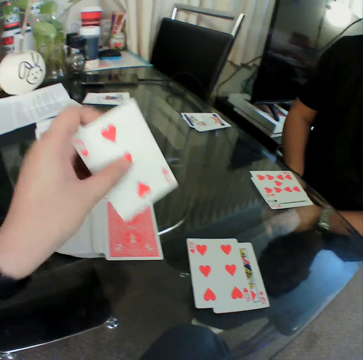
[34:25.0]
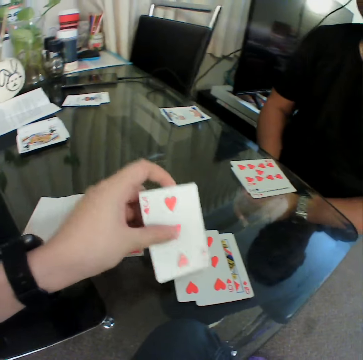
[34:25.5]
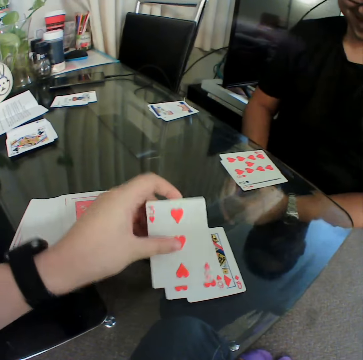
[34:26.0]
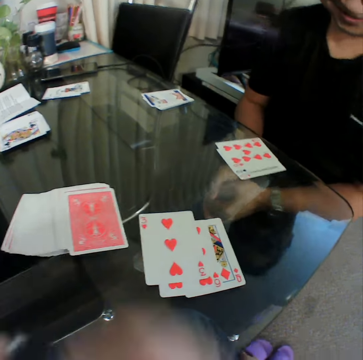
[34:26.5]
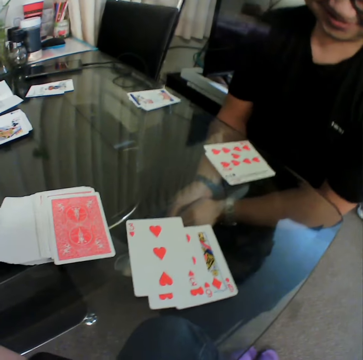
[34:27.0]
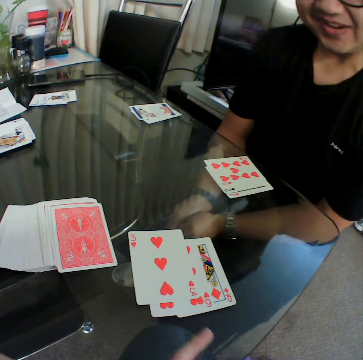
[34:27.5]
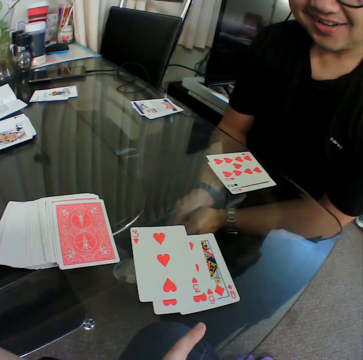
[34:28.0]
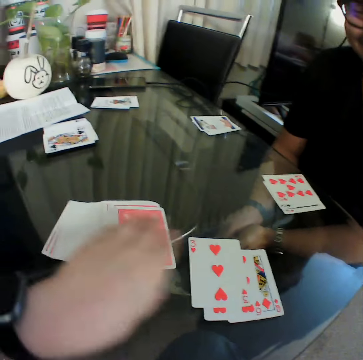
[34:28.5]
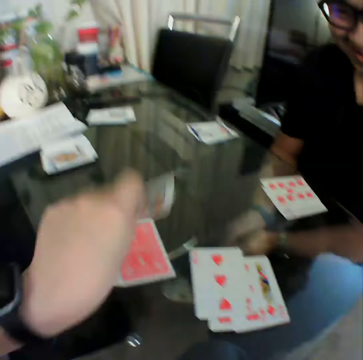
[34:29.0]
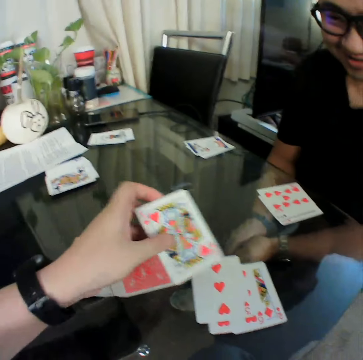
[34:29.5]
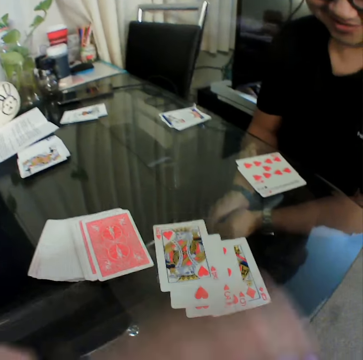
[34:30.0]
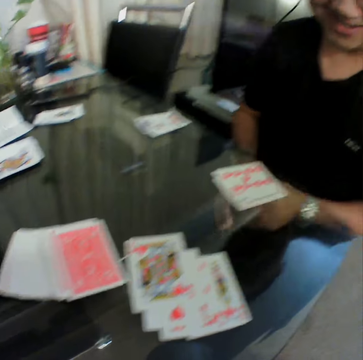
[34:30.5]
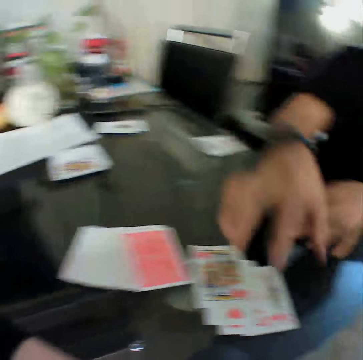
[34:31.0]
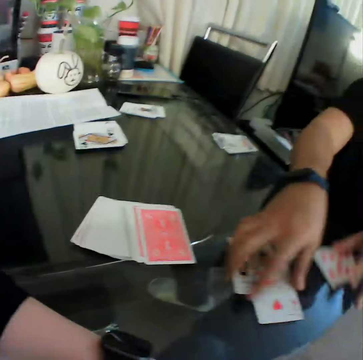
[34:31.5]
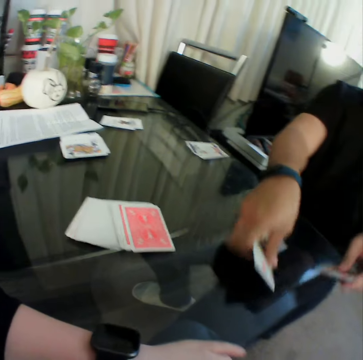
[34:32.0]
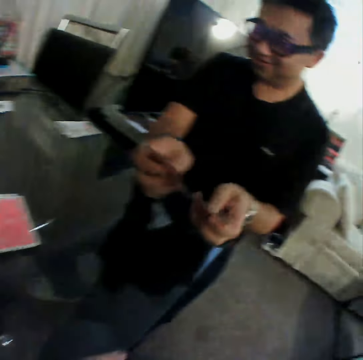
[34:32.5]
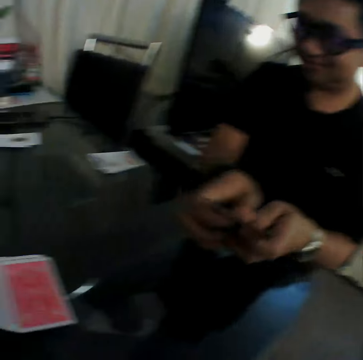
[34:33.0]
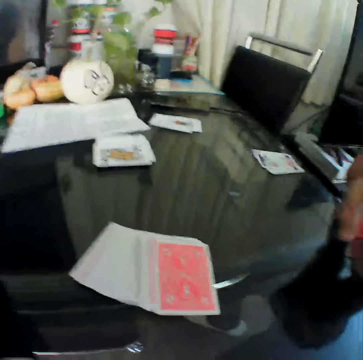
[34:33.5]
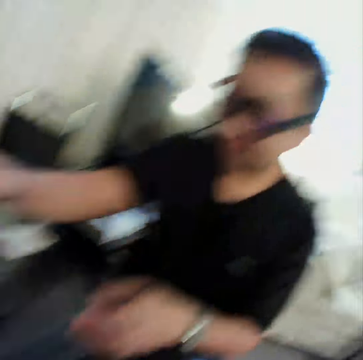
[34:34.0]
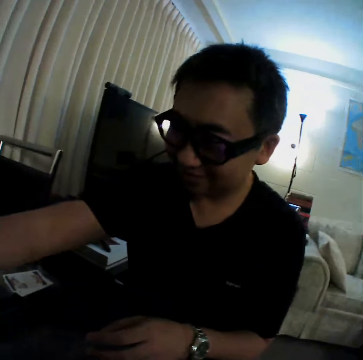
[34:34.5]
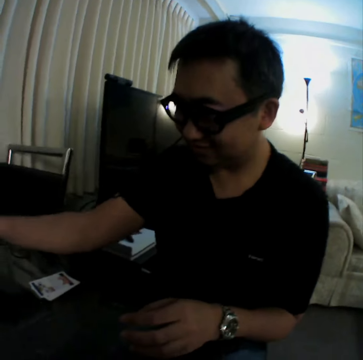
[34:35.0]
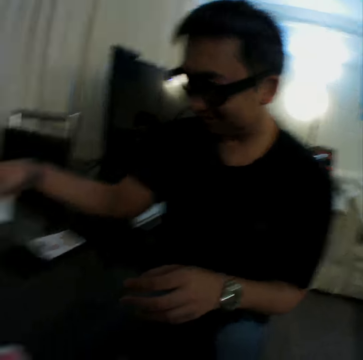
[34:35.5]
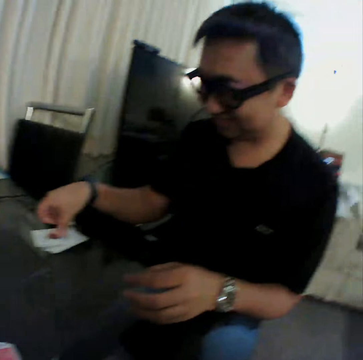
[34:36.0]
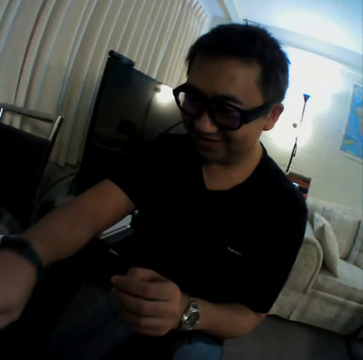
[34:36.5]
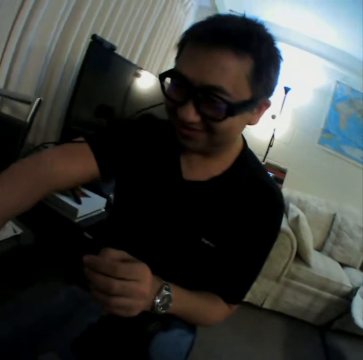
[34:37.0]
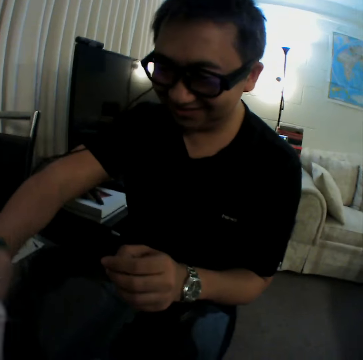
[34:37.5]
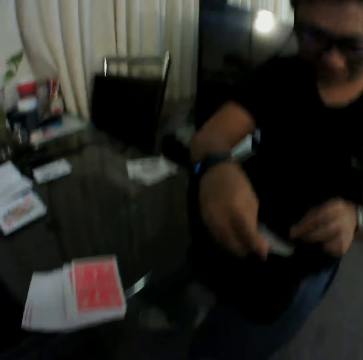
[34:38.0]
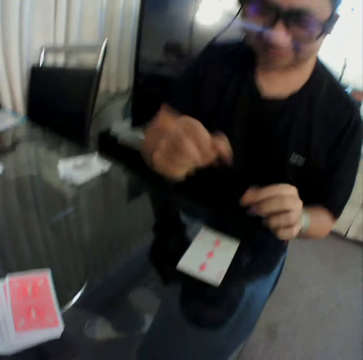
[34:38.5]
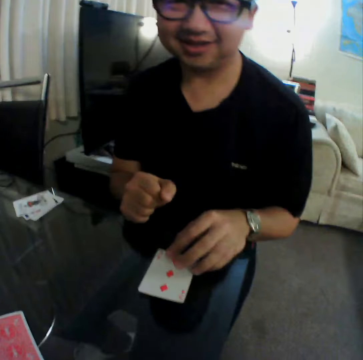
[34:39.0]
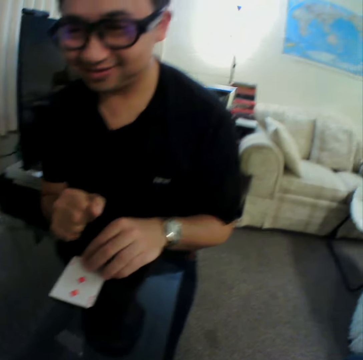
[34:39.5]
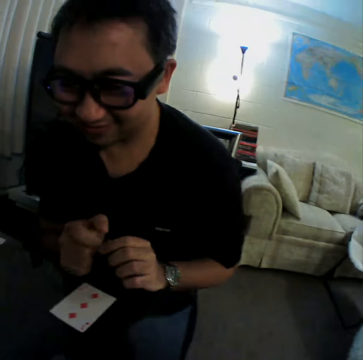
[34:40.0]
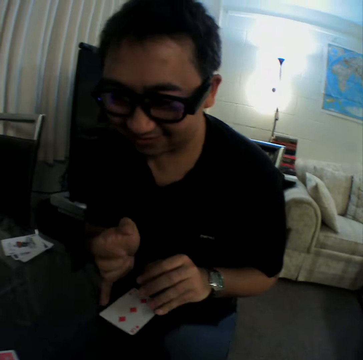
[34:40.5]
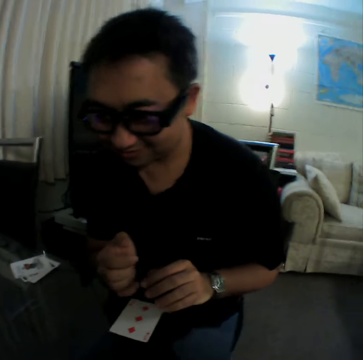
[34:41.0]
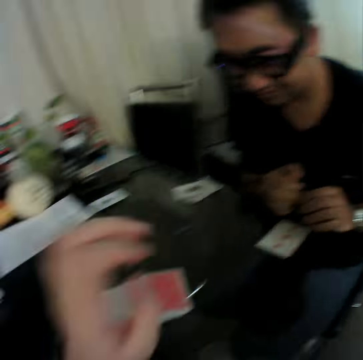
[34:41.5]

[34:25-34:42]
The camera wearer checks the card. He places the card in his left hand on the table. He picks up a card from the deck on the table with his left hand. He checks the card. He places the card in his left hand on the table. A man packs the cards on the table with his hands. He holds the cards with both hands. He pulls his hand off the card. He puts the cards on the table. He holds a card. He places the card in his right hand on the table. He picks up a card. He places the card in his right hand on the table.

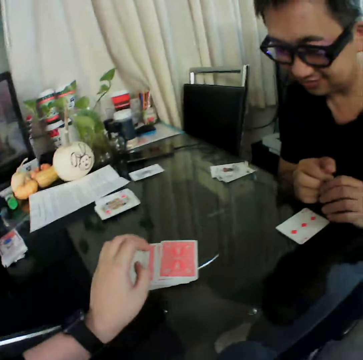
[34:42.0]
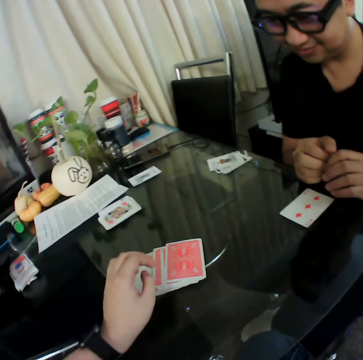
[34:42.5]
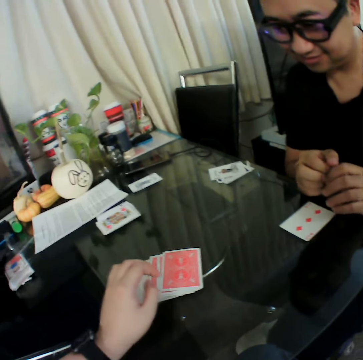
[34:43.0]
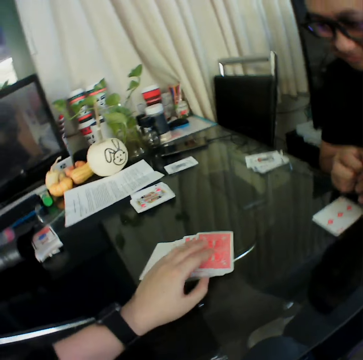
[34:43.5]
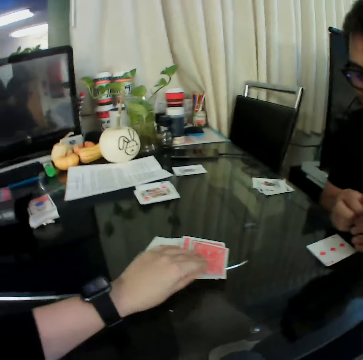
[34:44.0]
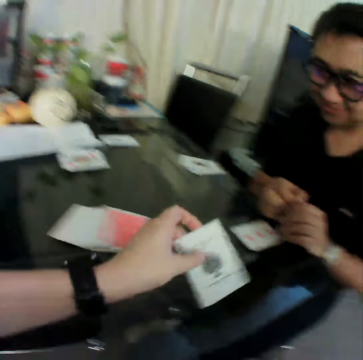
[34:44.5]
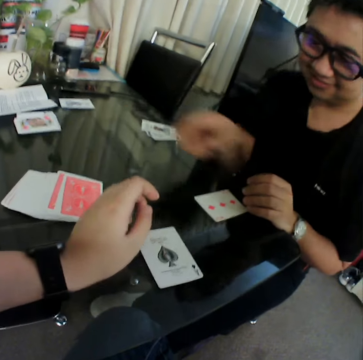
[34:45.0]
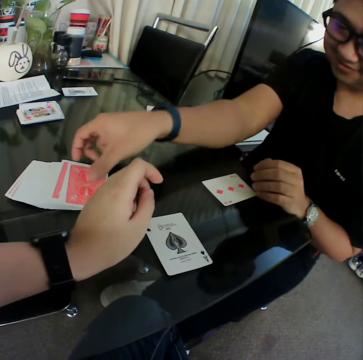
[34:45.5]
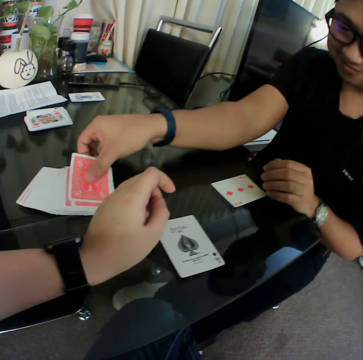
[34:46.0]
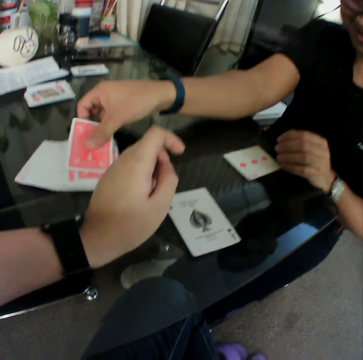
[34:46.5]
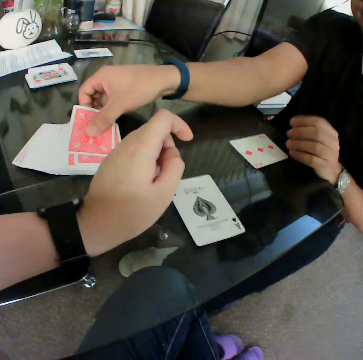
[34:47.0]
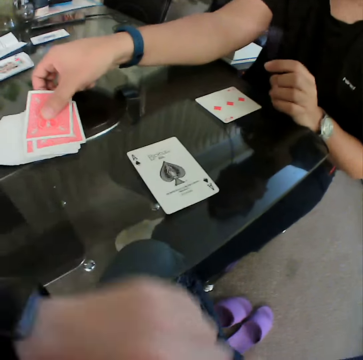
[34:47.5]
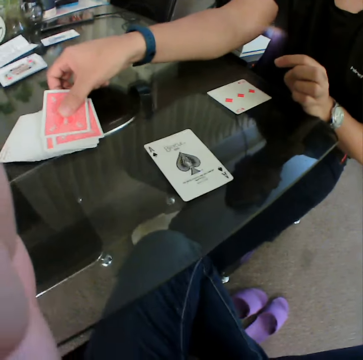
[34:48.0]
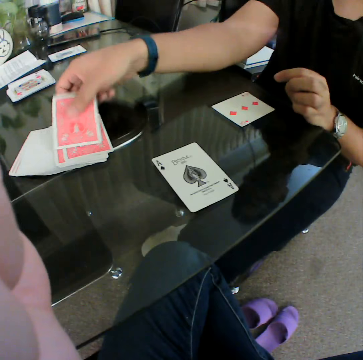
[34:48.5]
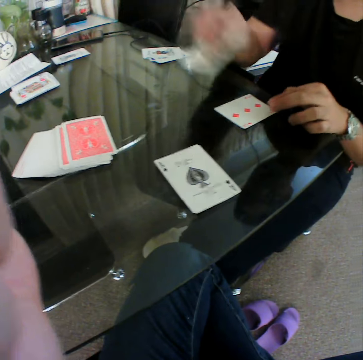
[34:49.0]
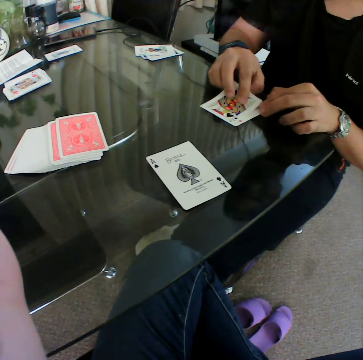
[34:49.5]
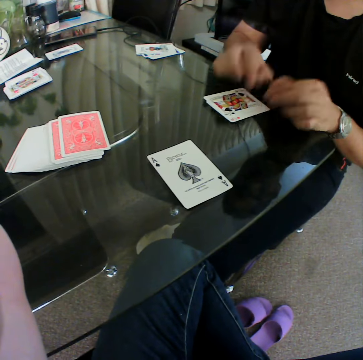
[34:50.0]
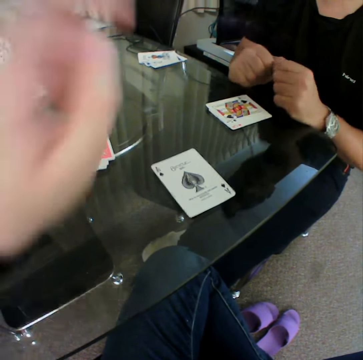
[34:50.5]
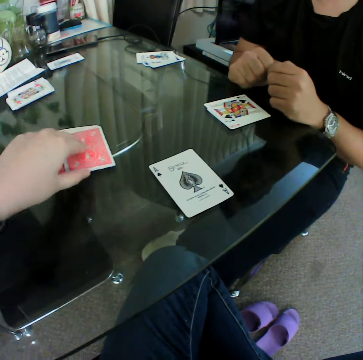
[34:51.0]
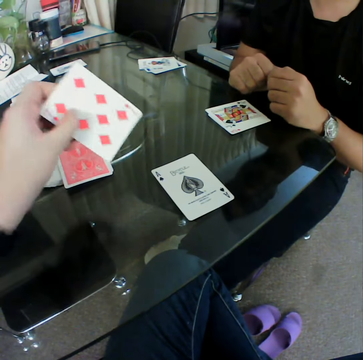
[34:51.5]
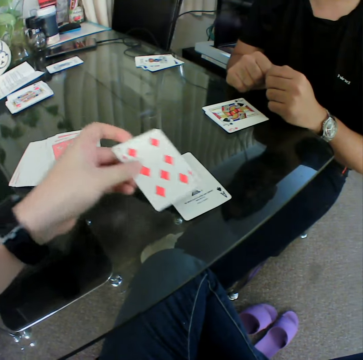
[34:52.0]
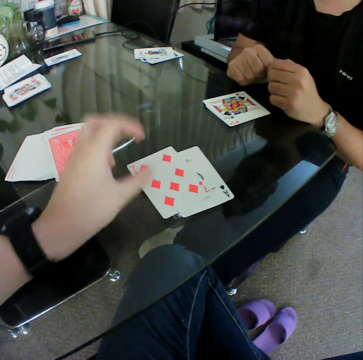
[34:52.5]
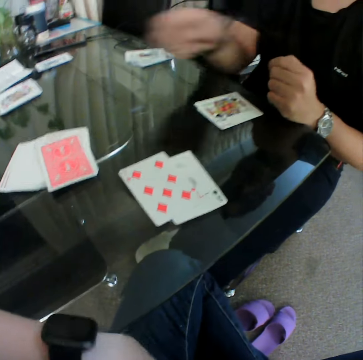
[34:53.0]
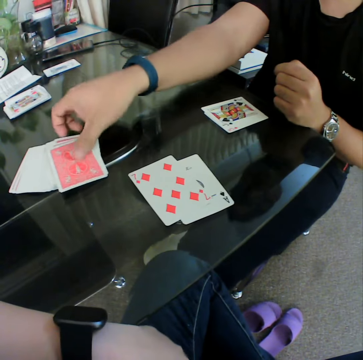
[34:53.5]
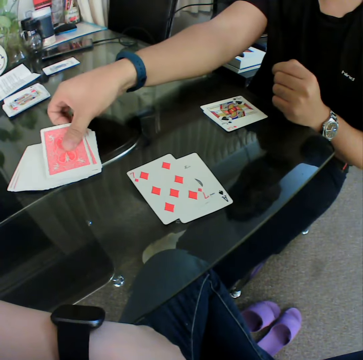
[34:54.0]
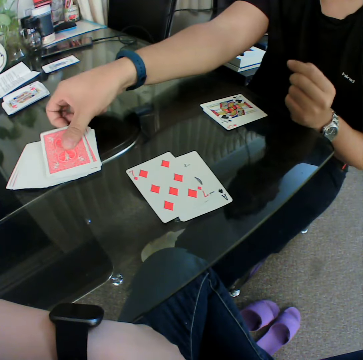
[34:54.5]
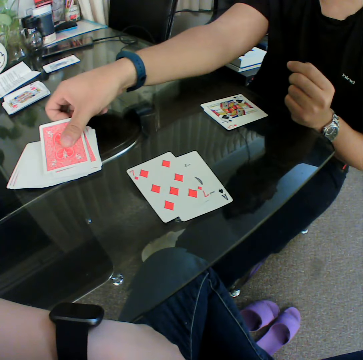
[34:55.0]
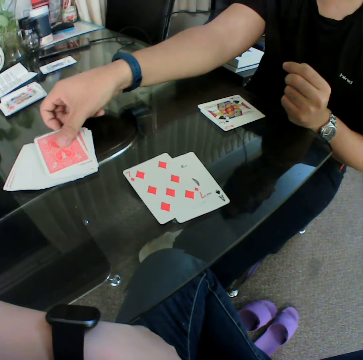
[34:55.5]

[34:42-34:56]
The camera wearer picks up a card from the deck on the table with his left hand. He places the card in his left hand on the table. A man picks up a card from the deck of cards on the table with his right hand. The camera wearer adjusts the camera. The man places the card in his right hand on the table. The camera wearer picks up a card from the deck on the table with his left hand. He checks the card. He places the card in his left hand on the table. The man picks up a card from the deck of cards on the table with his right hand.

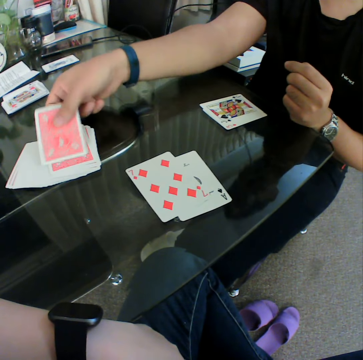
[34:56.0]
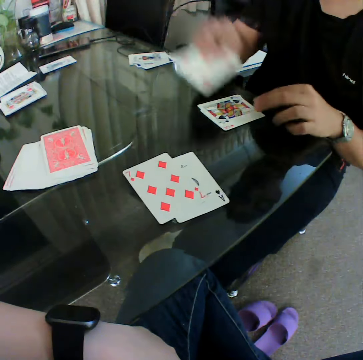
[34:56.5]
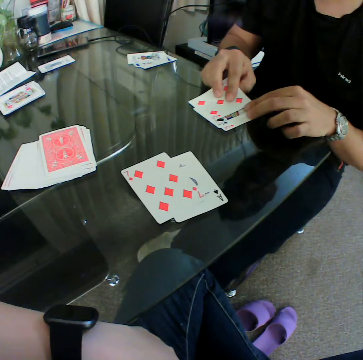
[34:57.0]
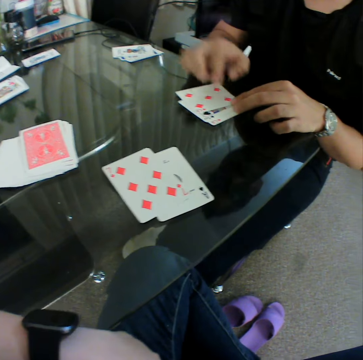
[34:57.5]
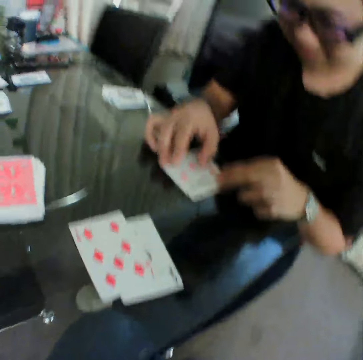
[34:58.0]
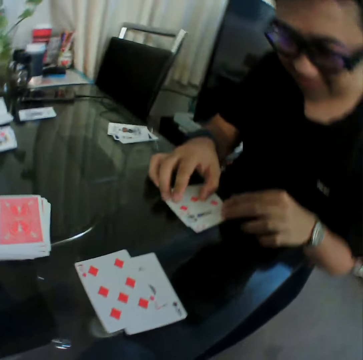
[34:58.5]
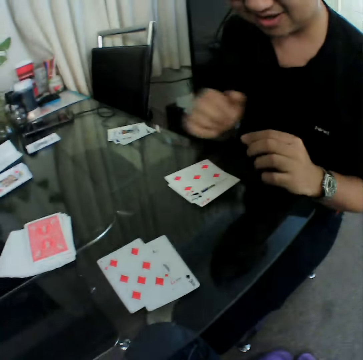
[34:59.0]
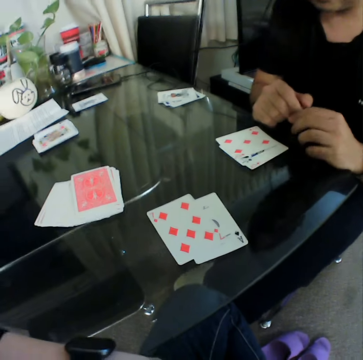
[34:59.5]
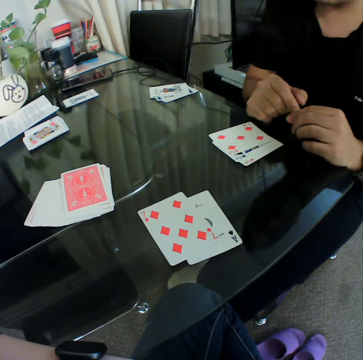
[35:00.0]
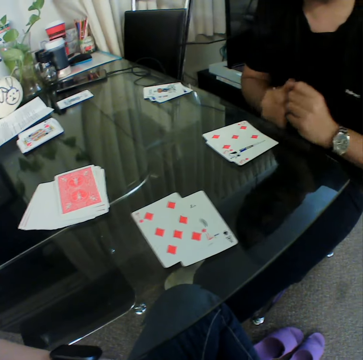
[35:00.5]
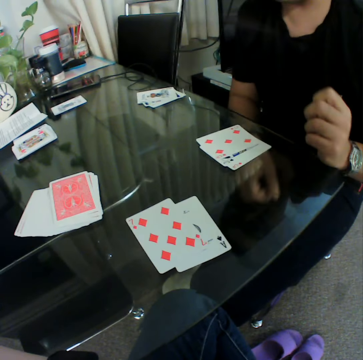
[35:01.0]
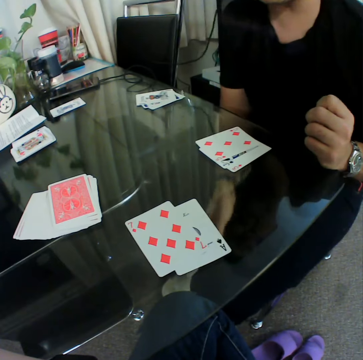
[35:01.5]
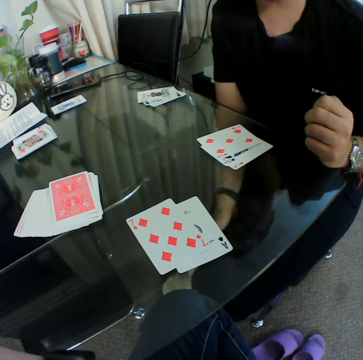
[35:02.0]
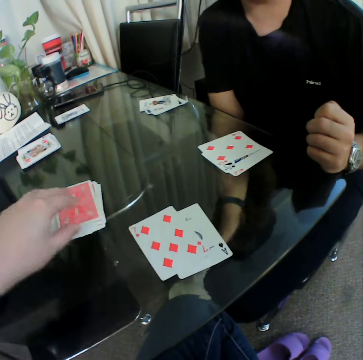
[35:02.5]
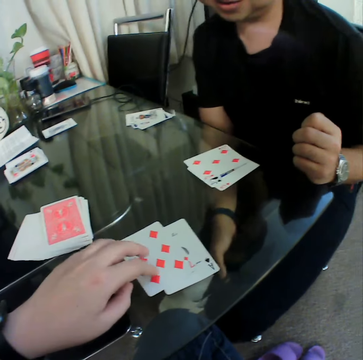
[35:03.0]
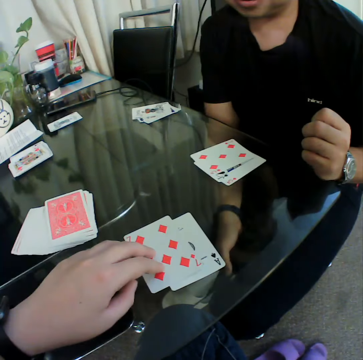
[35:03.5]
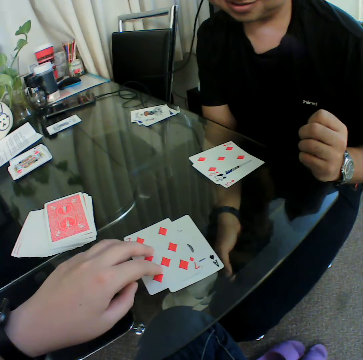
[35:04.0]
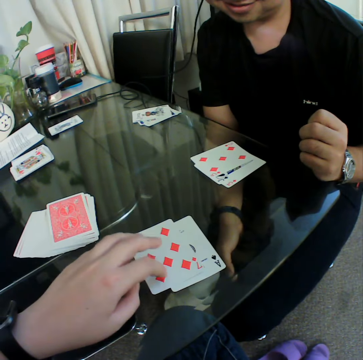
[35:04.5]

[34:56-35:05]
A man places the card in his right hand on the table. He holds the cards with both hands and pulls his hands off the cards. The camera wearer touches the cards on the table with his left hand. He holds the cards.
